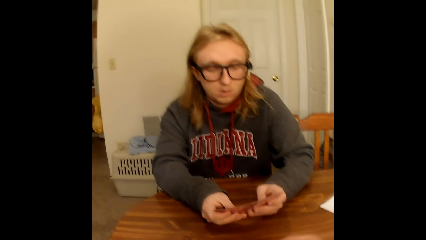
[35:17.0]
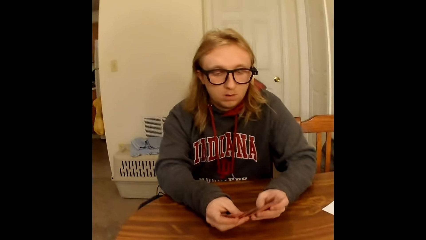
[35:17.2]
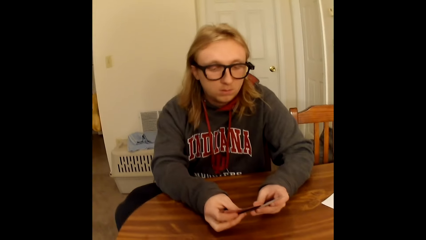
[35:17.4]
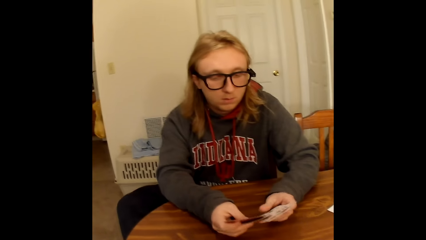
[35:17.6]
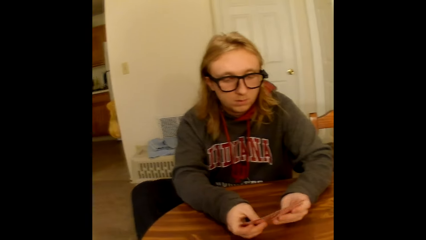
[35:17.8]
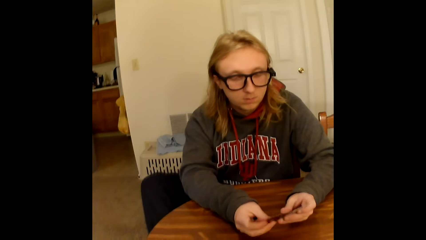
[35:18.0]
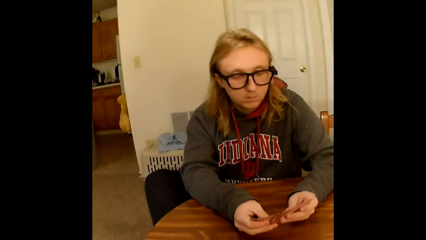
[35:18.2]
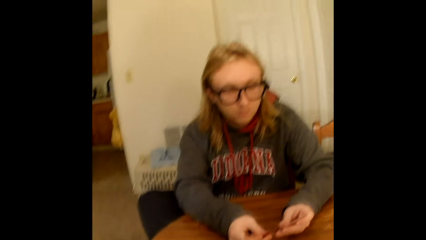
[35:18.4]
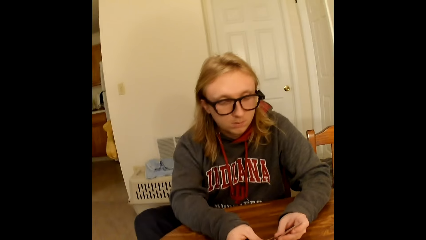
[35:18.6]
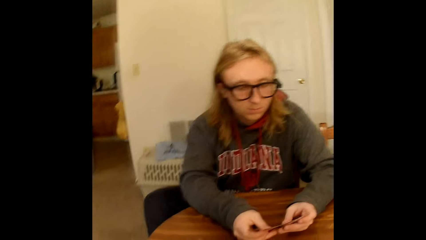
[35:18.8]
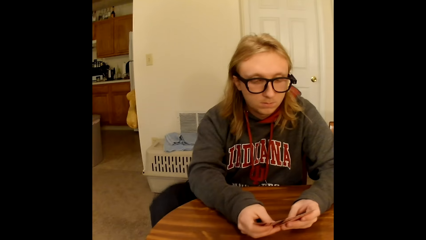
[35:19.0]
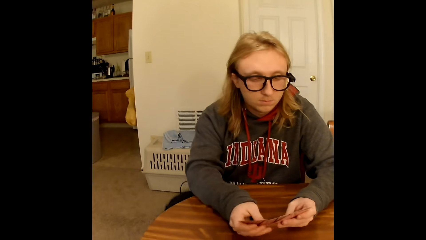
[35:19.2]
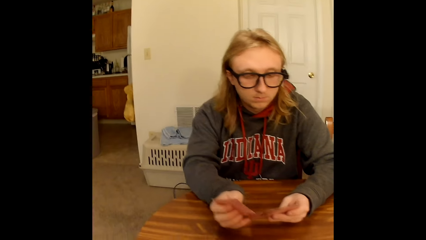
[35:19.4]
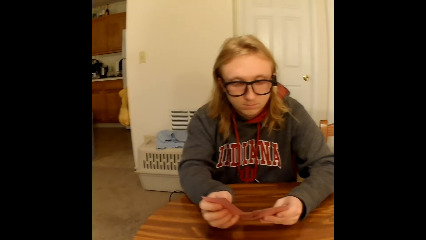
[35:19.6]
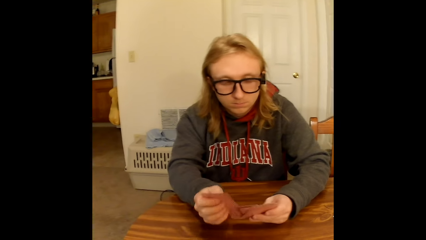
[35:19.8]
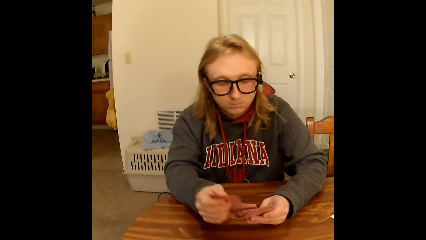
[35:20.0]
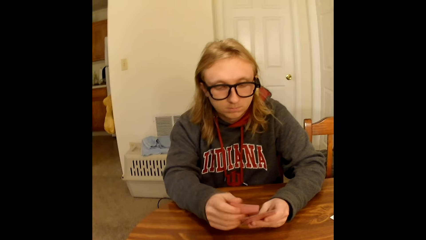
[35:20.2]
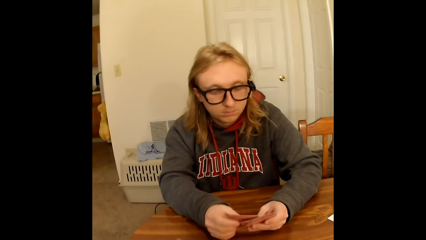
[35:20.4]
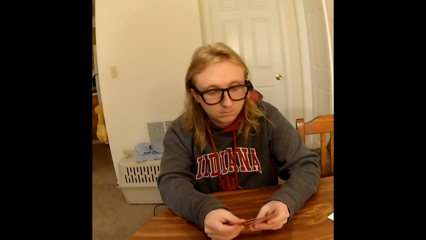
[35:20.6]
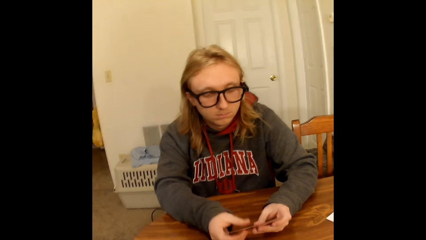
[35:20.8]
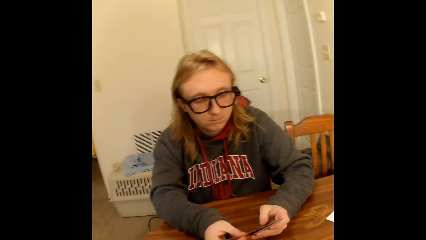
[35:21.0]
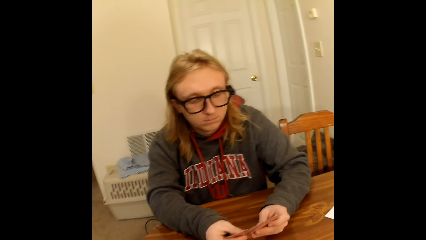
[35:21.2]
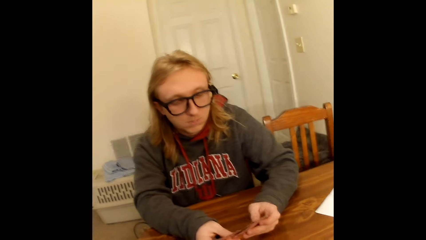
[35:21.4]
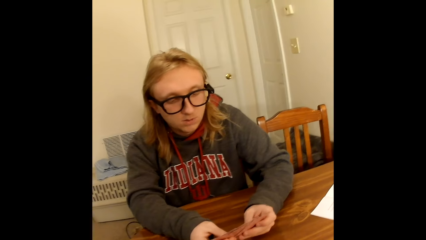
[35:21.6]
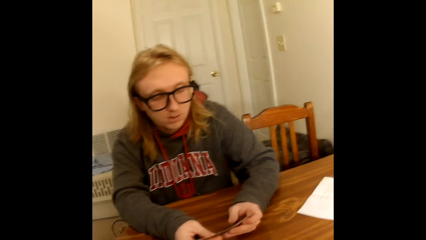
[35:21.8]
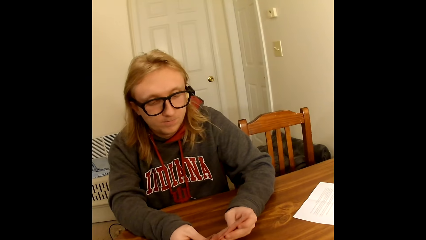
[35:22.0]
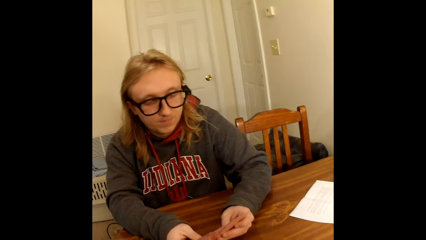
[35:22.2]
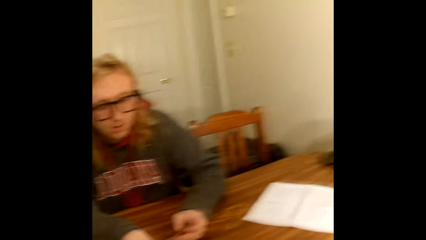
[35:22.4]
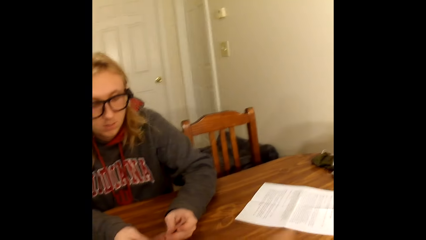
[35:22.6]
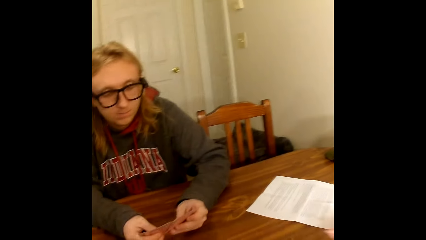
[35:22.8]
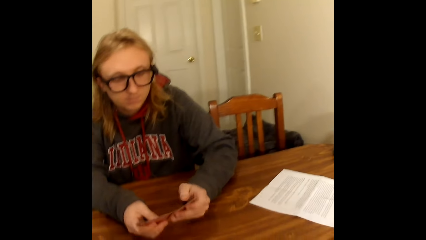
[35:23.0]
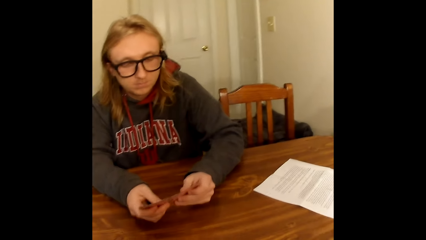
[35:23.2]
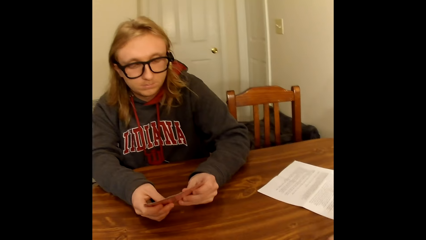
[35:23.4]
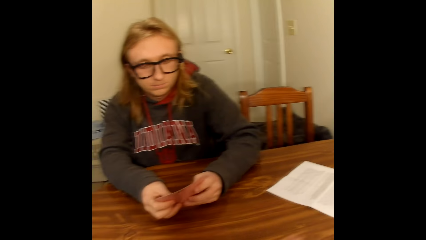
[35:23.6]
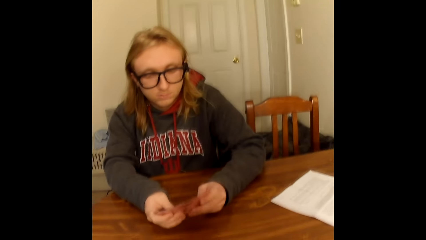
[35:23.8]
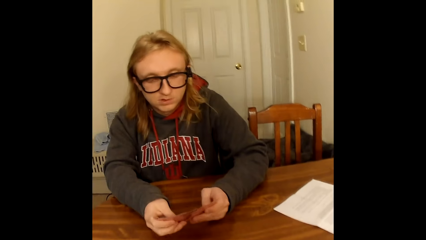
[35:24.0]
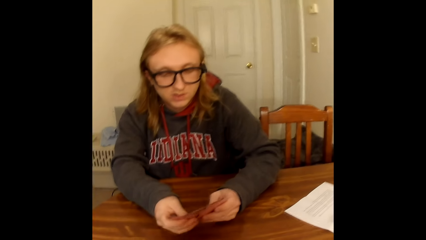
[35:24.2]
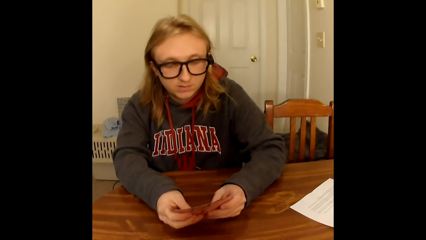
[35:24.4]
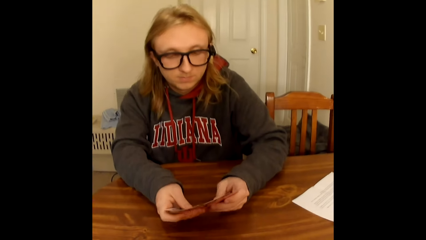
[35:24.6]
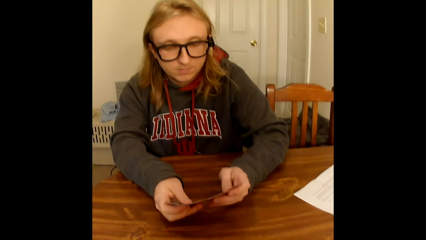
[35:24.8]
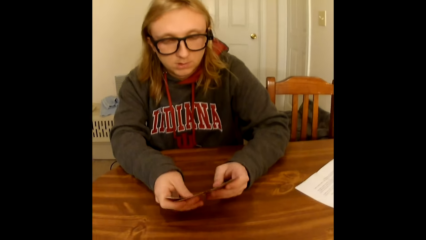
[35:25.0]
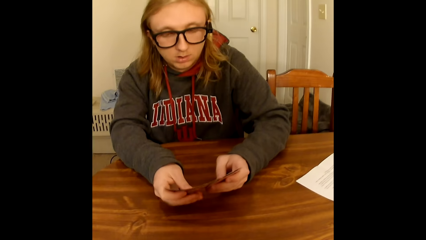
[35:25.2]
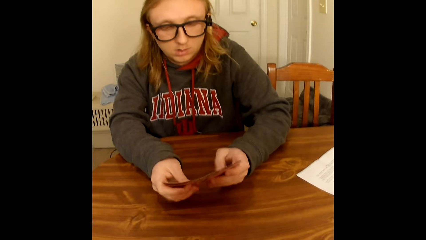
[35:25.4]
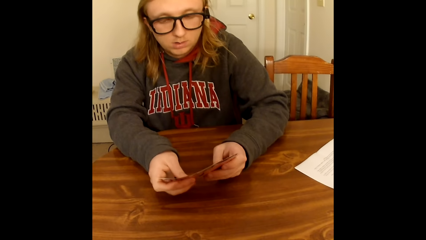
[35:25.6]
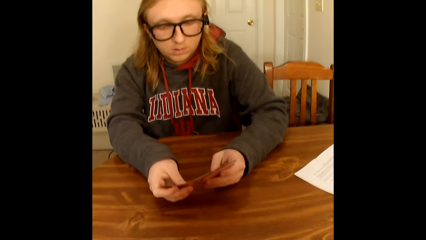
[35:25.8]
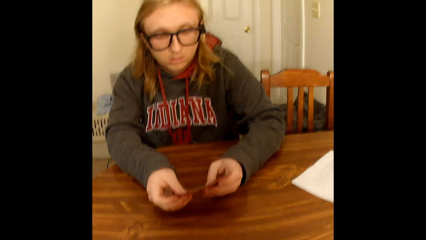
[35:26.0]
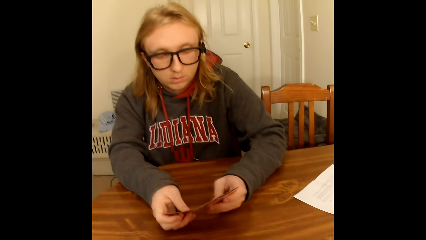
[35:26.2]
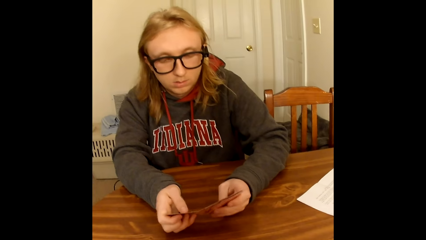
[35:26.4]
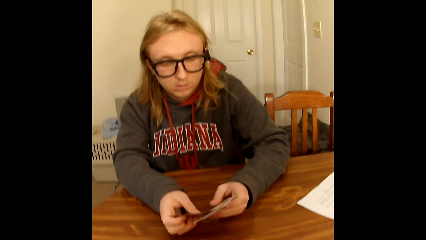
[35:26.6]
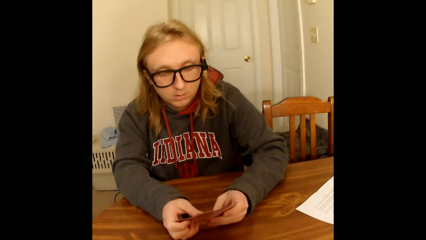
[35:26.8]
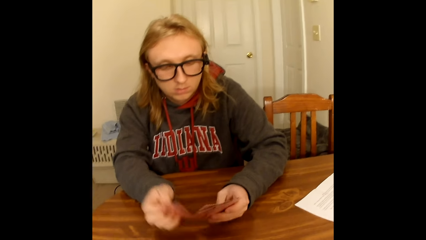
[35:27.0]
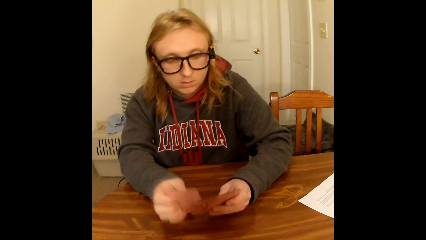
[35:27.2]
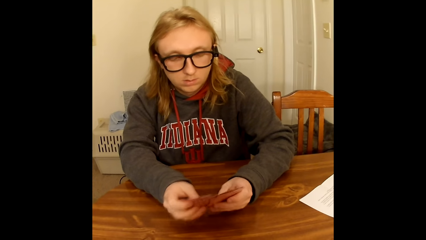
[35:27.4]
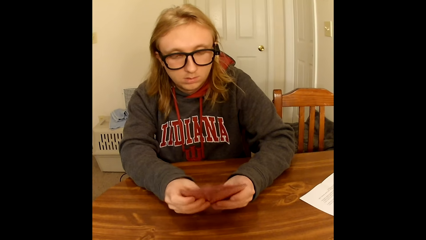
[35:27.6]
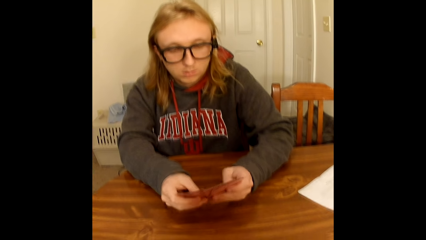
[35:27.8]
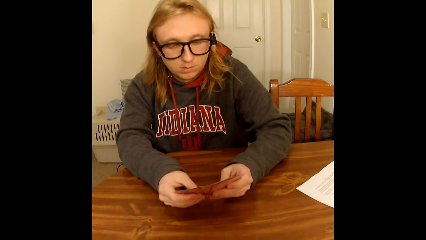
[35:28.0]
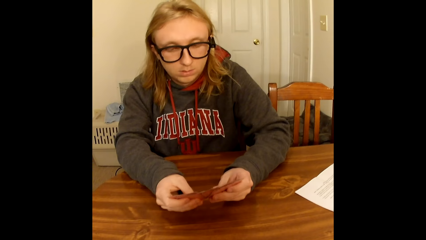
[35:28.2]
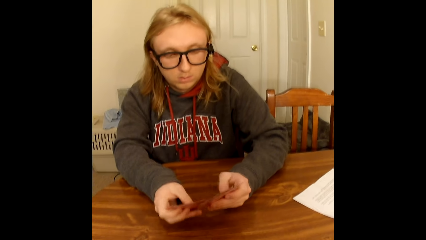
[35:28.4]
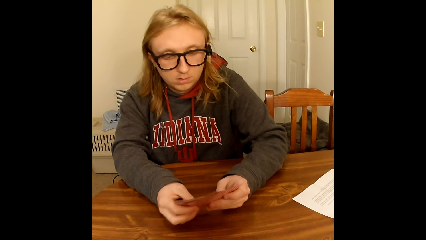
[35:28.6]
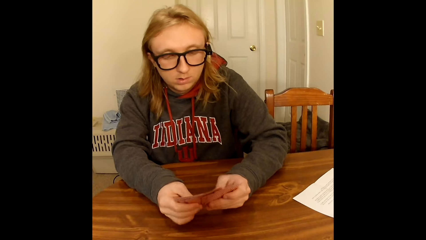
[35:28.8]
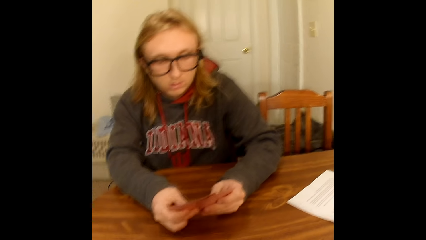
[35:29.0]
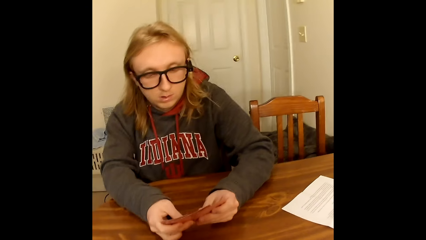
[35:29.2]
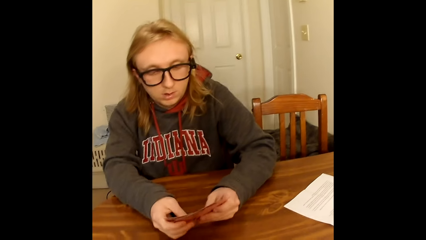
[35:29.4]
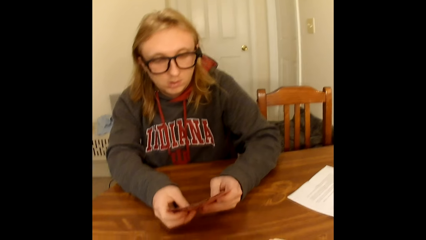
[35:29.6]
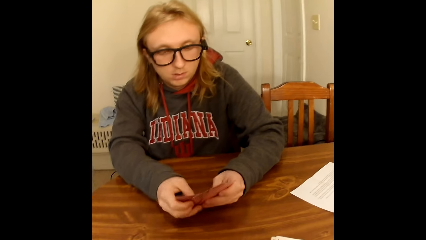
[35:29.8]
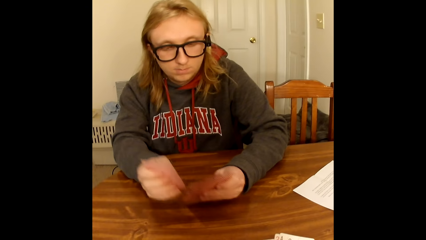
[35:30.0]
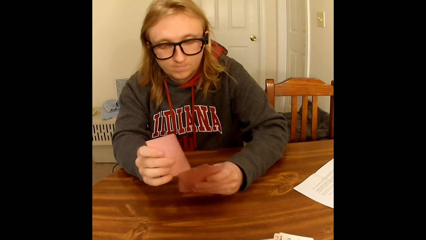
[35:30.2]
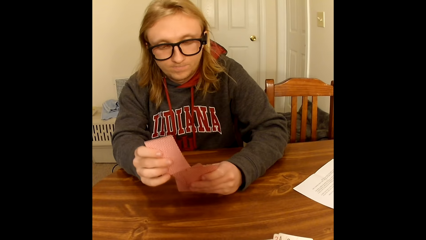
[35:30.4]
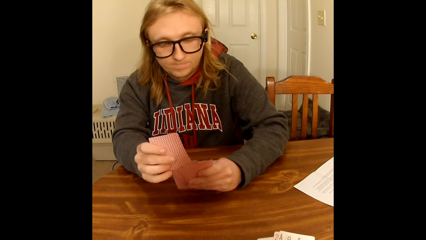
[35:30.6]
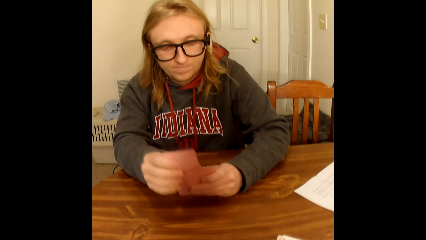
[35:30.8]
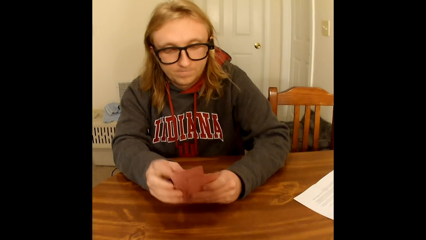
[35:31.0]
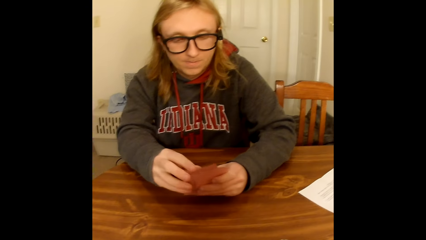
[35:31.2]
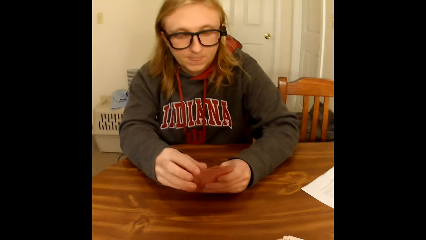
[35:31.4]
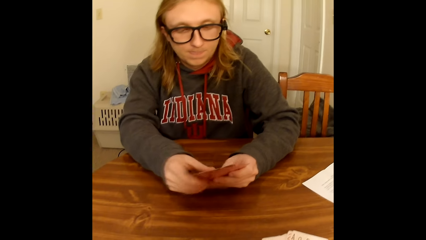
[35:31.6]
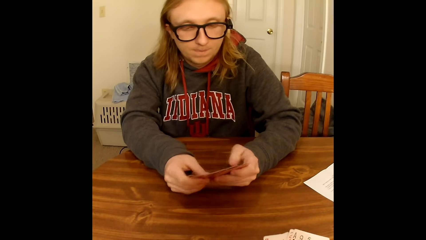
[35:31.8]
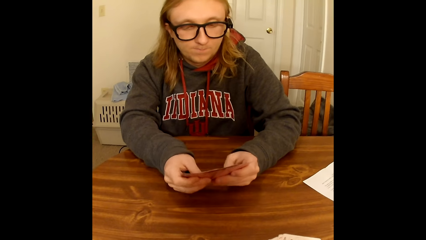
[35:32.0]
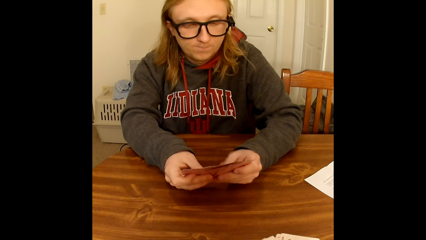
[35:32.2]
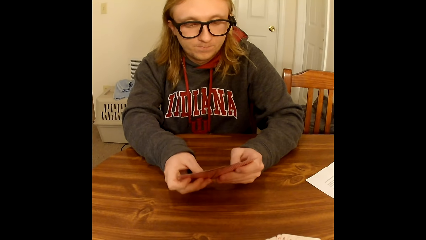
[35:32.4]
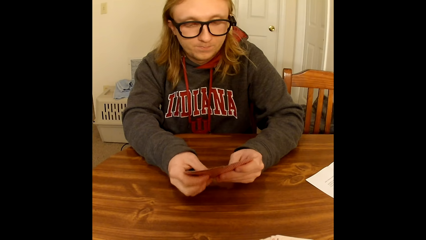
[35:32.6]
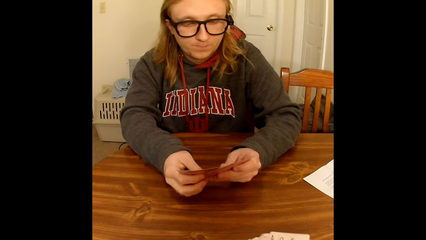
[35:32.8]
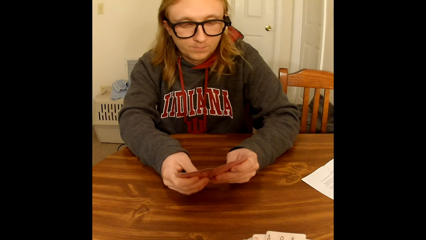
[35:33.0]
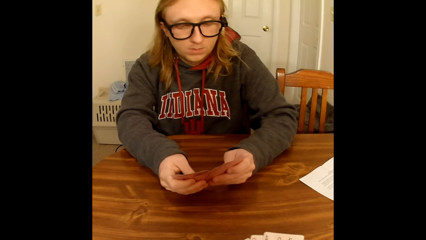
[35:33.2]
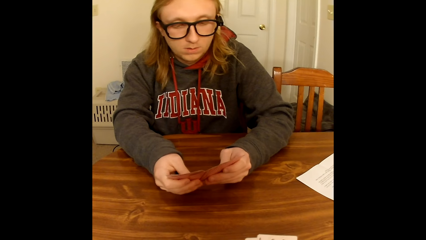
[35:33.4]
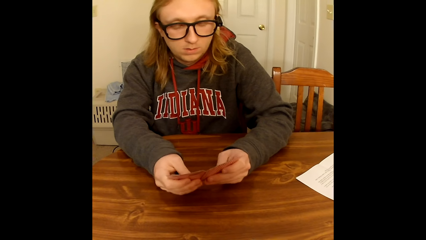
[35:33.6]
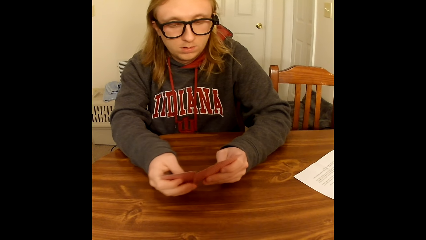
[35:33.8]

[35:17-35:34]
A person arranges the cards in the hand. The person moves the leg over the other leg. The camera wearer moves the hand on the table and holds playing cards face up to her in both hands. The person arranges the cards.
